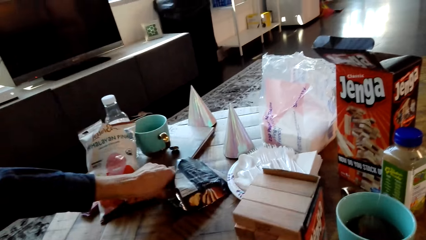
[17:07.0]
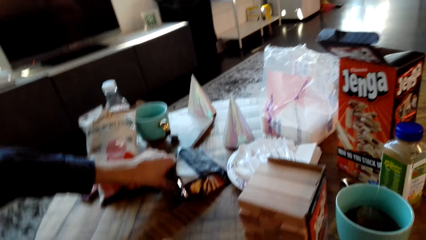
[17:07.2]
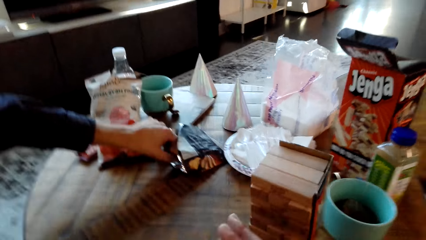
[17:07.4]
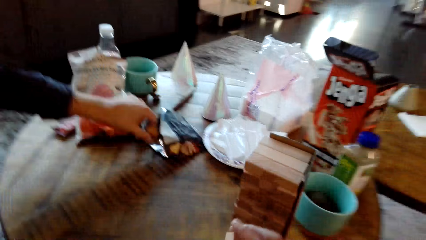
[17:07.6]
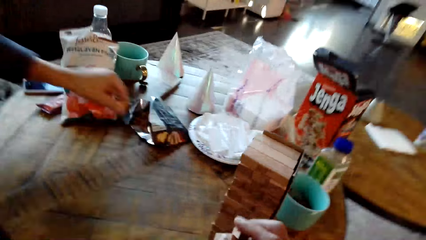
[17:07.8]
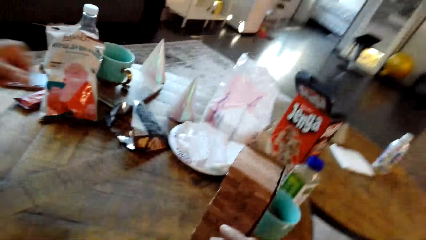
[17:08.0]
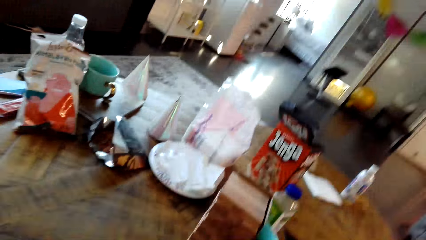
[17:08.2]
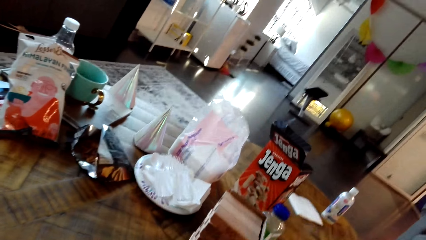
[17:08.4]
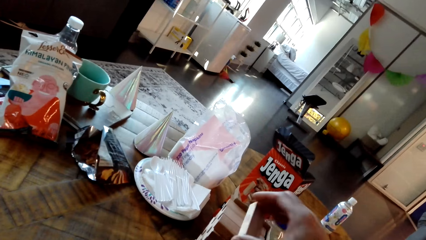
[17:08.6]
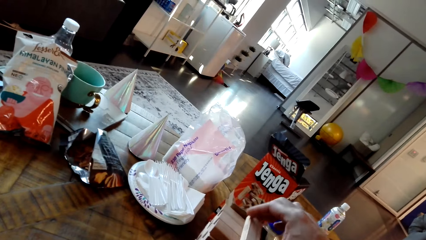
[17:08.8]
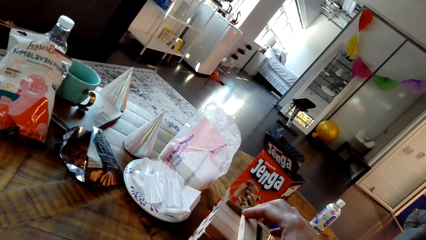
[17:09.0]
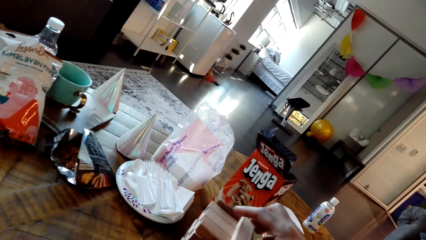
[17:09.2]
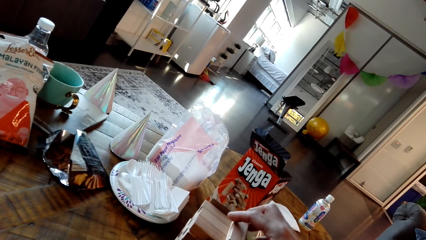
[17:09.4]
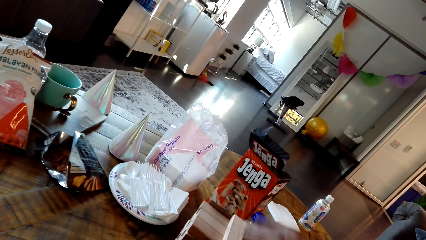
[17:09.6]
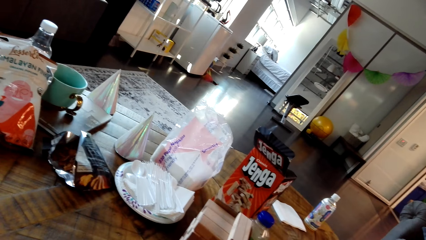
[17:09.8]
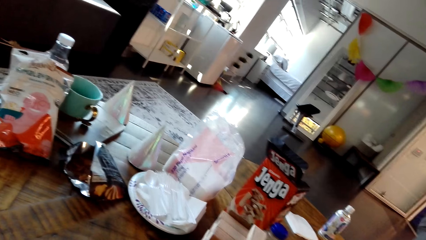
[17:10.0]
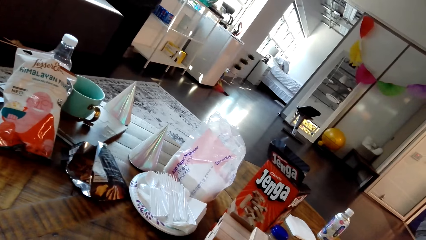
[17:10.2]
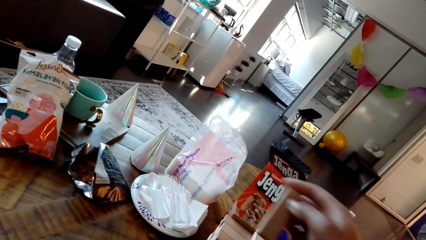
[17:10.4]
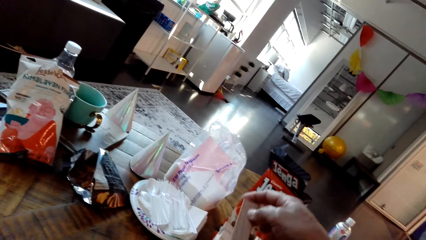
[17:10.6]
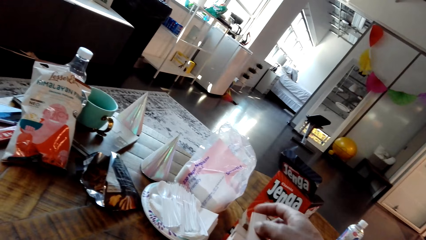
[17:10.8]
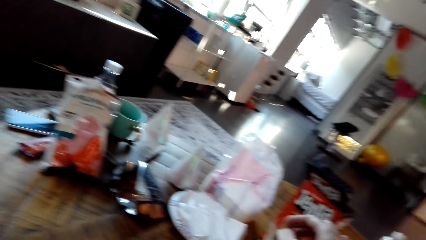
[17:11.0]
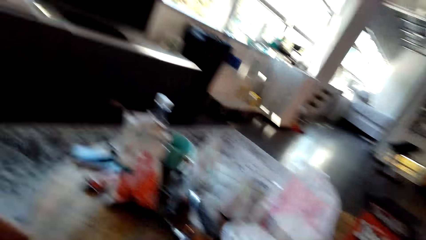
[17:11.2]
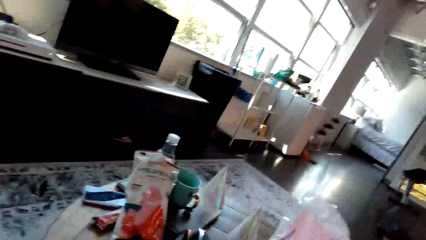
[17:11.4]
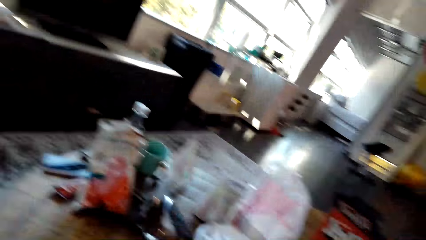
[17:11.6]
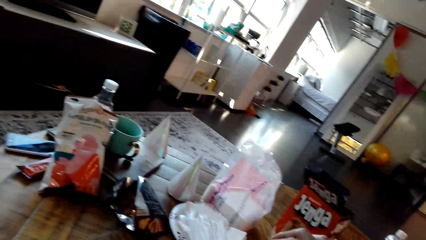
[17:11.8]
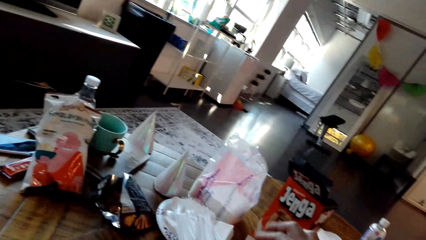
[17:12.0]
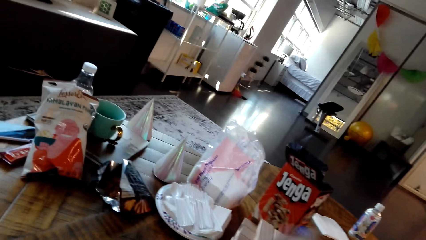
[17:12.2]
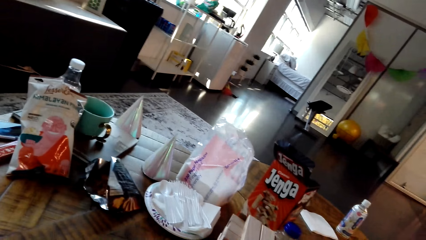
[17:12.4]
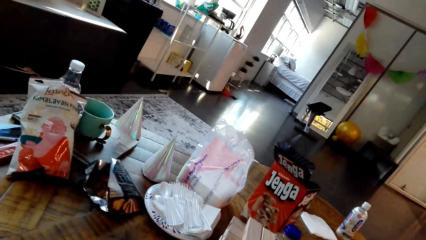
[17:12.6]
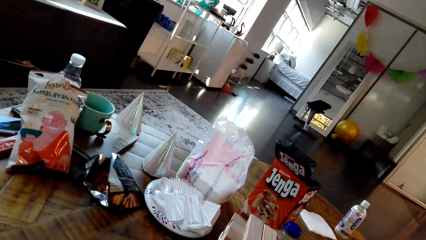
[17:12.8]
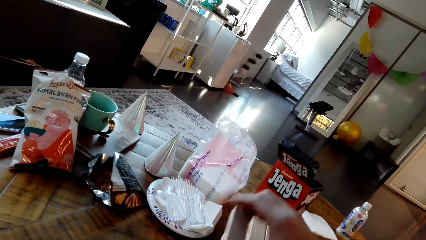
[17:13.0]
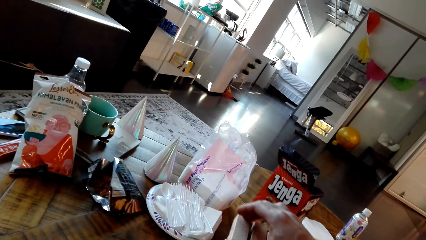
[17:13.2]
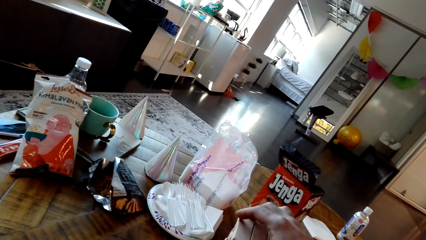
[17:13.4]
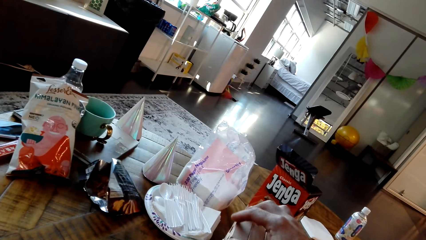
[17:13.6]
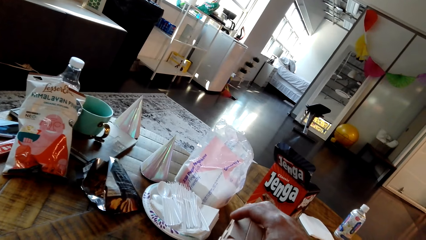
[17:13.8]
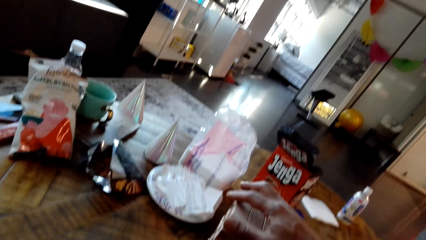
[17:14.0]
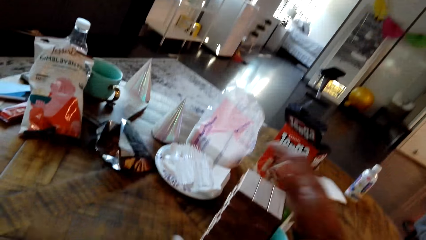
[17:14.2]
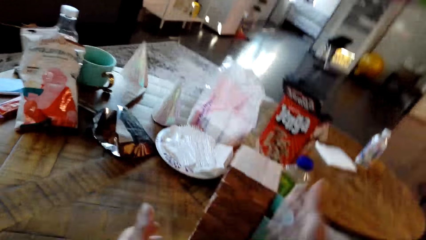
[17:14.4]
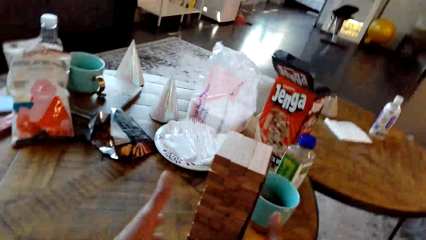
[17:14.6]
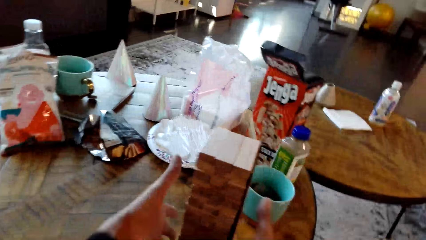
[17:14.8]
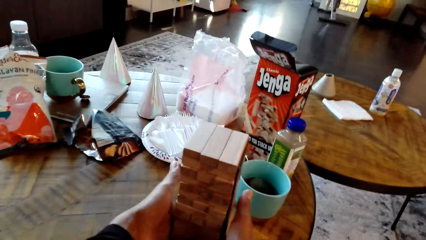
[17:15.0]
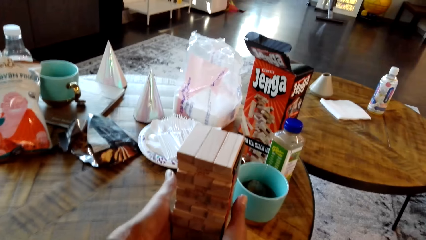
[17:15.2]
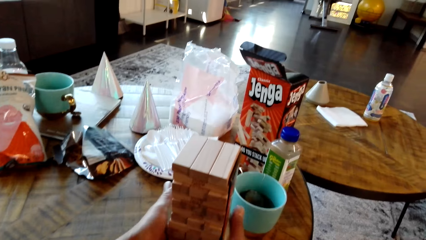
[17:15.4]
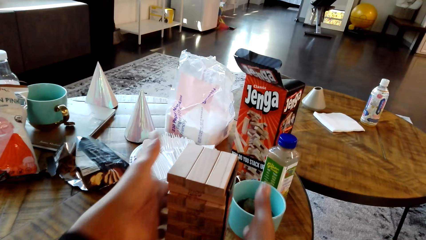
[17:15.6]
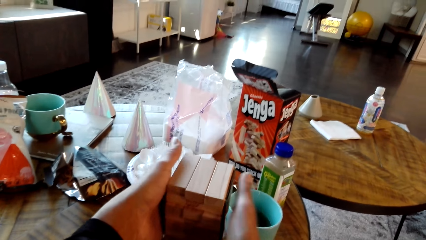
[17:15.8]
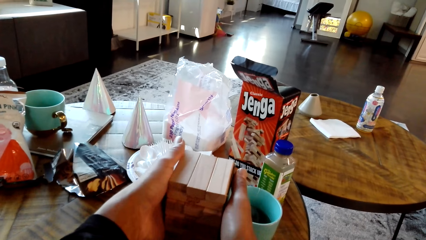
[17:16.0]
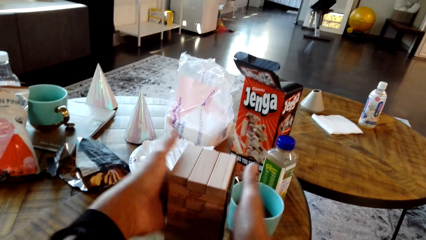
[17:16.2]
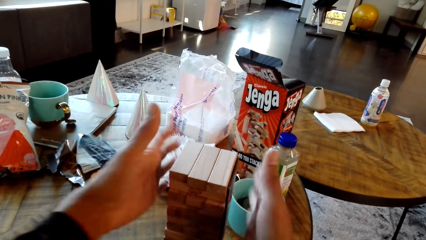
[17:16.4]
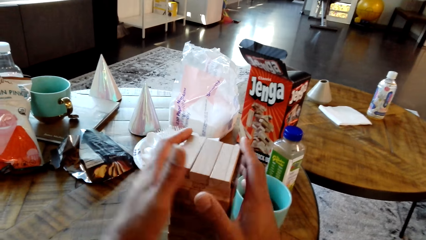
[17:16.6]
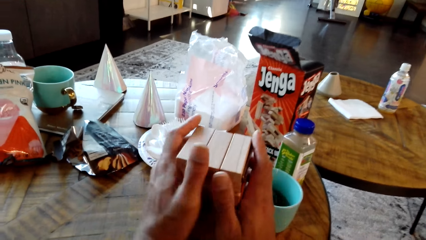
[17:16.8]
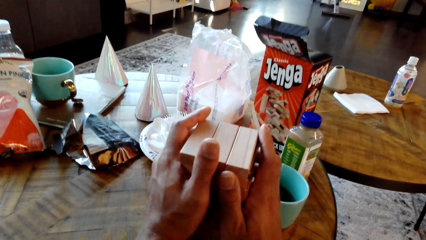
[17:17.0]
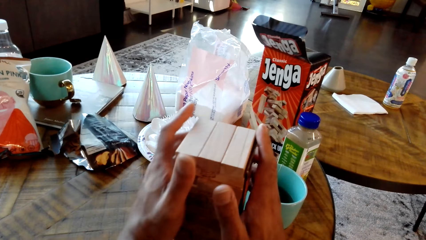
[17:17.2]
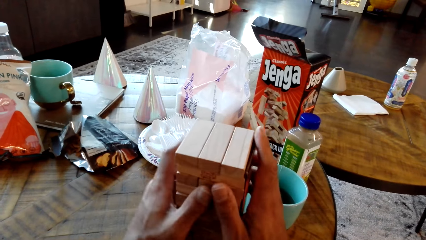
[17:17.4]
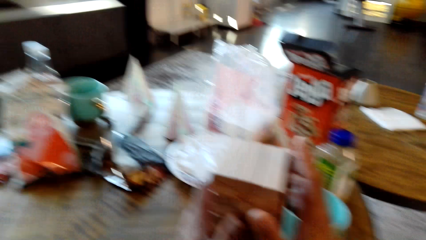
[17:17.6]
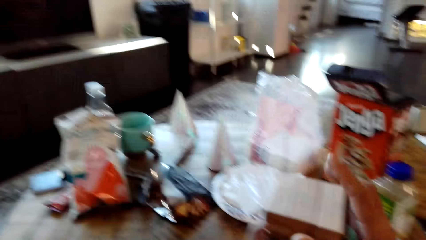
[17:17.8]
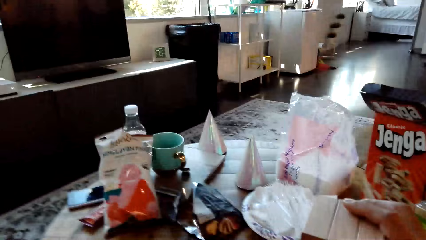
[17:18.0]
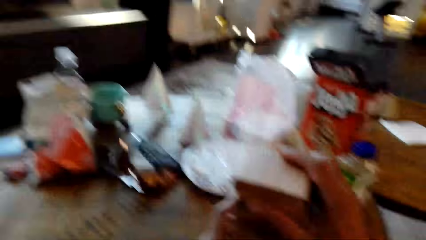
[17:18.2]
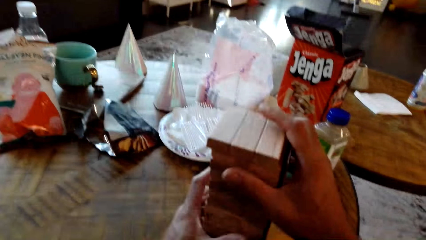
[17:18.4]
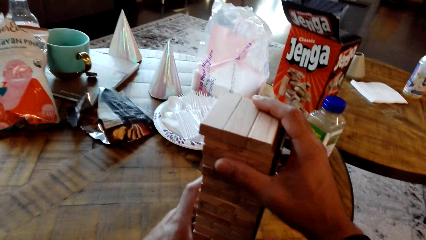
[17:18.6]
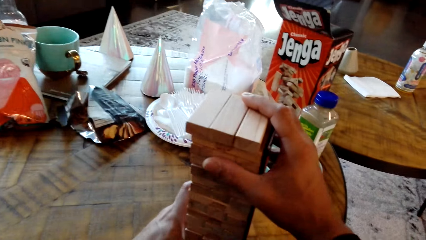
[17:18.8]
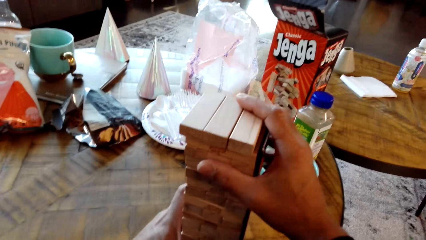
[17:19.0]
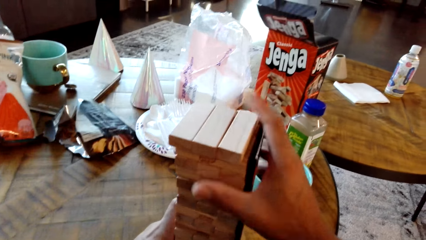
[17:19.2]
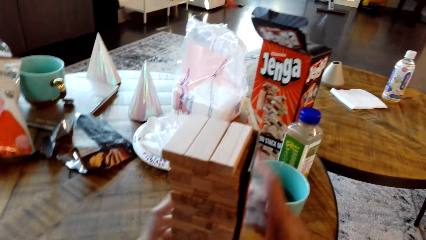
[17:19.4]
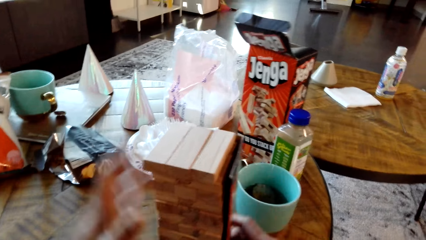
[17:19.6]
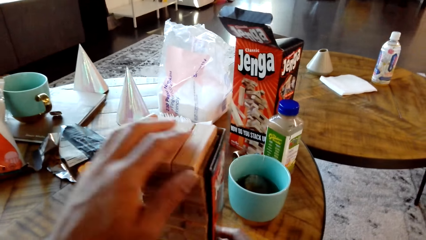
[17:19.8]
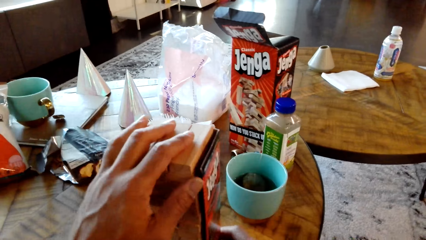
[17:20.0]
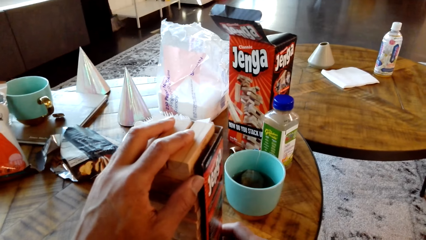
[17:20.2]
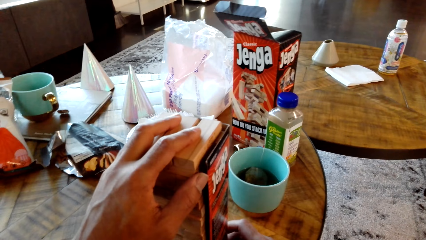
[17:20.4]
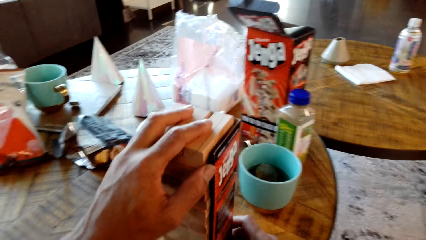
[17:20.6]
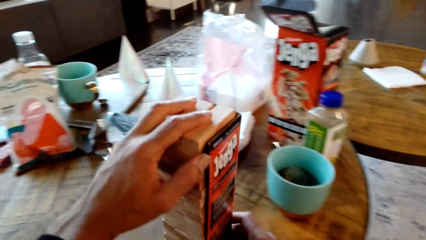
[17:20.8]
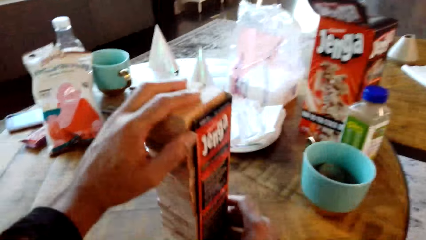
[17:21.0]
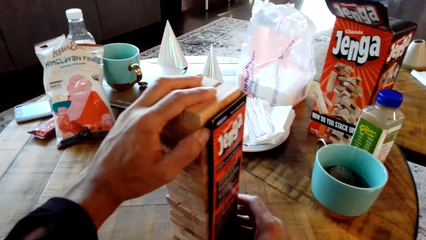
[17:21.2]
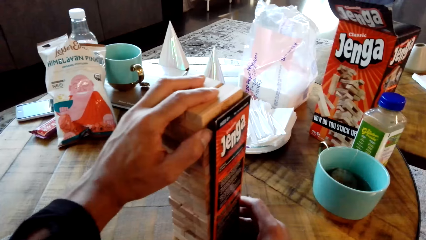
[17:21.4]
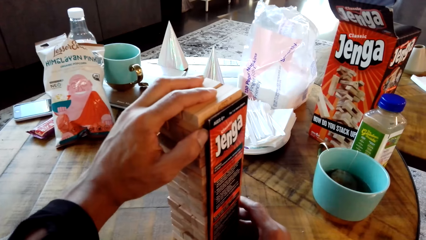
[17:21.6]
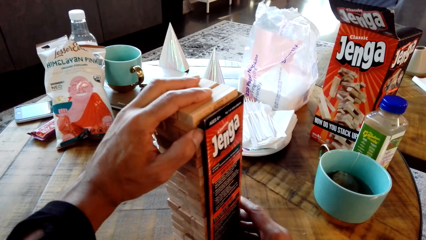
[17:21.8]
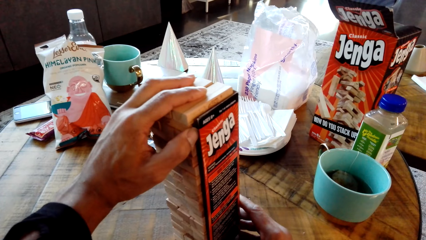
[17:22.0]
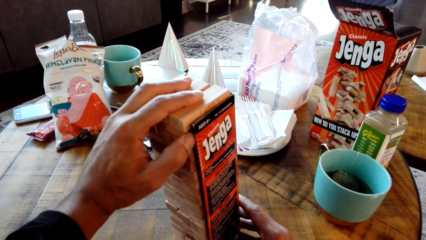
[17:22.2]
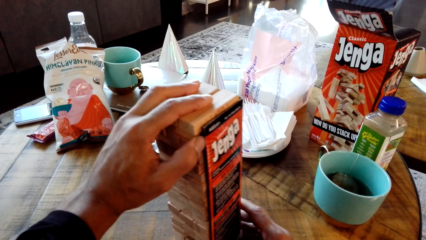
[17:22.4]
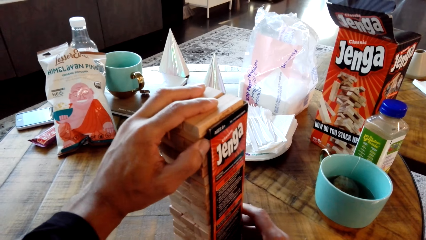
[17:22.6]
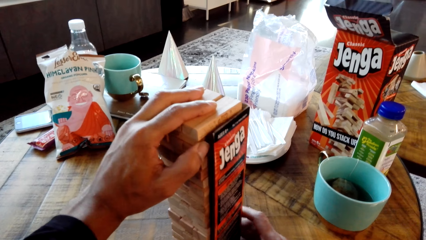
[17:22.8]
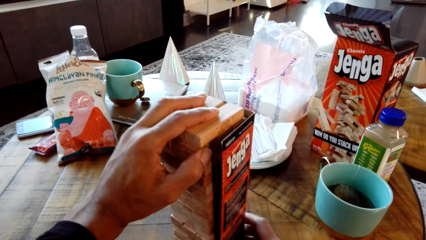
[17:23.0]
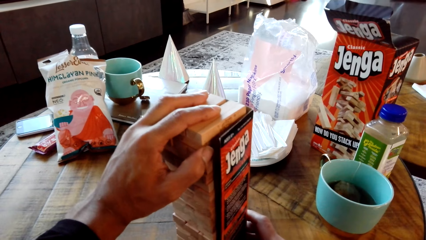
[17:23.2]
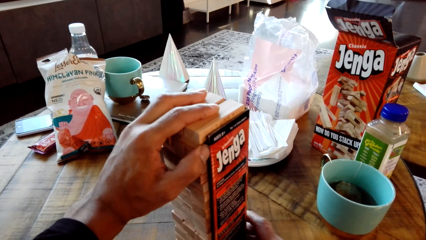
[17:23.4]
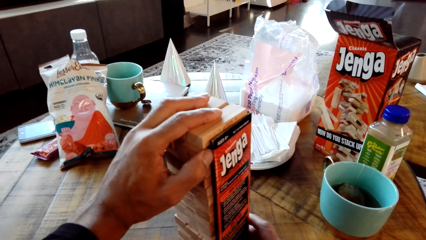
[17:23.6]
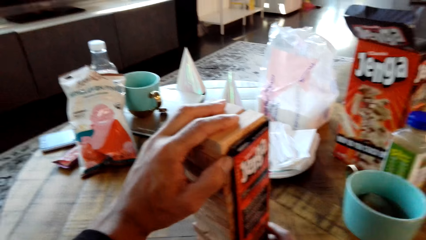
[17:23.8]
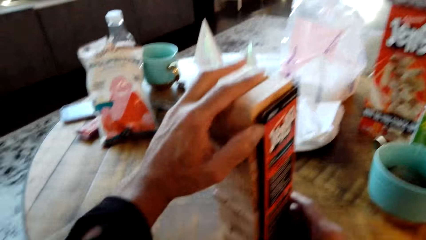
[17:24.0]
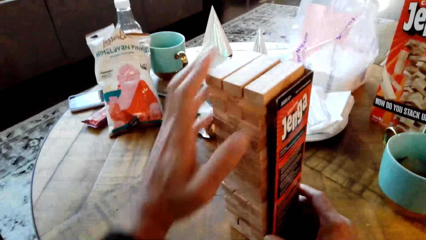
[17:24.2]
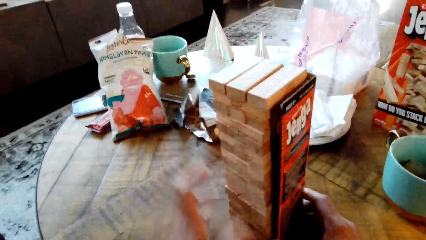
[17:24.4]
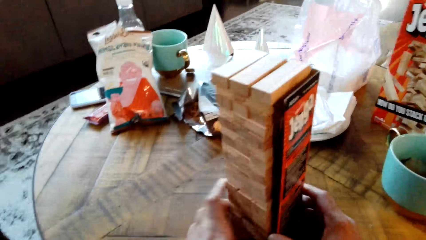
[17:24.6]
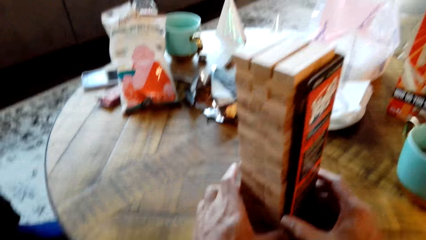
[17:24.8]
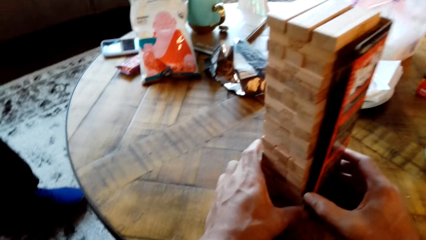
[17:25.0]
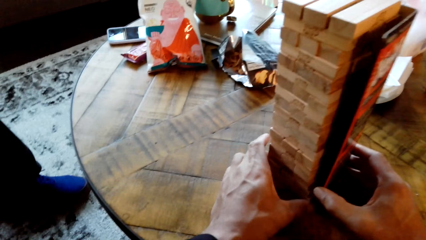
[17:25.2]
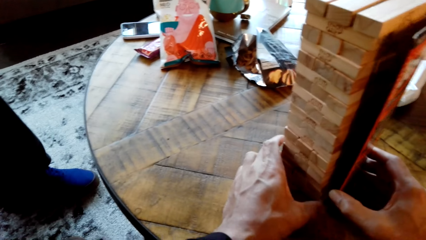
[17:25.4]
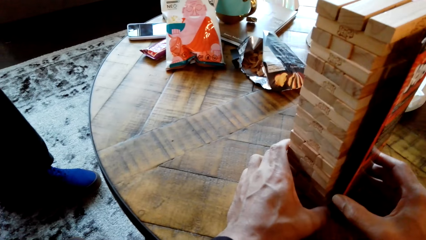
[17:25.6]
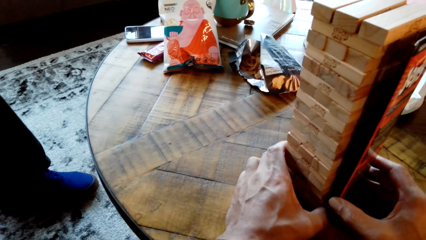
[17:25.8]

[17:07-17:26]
A man puts the gaming Jenga in the box. The man picks a piece of gaming Jenga and puts the gaming Jenga in the box. The man picks a piece of gaming Jenga and puts the gaming Jenga in the box. The man picks a piece of gaming Jenga and puts the gaming Jenga in the box. The man picks a piece of gaming Jenga and puts the gaming Jenga in the box. The man lines the gaming Jenga. The camera wearer dialogues with the man. The man pulls the gaming Jenga on the table and holds the gaming Jenga on the hand.
